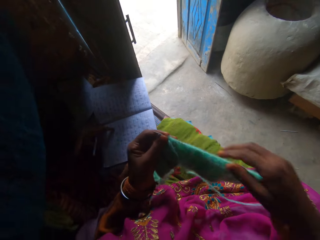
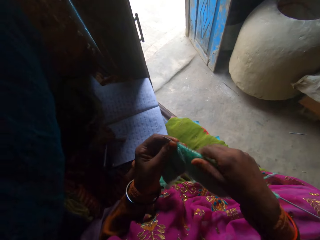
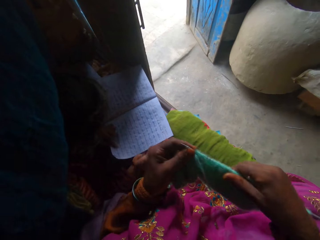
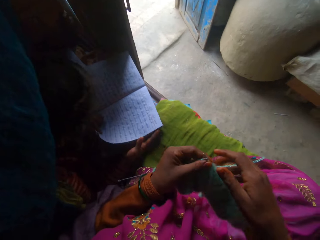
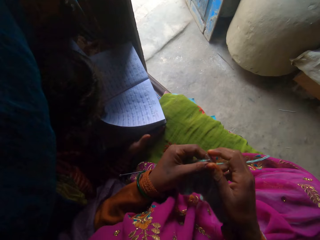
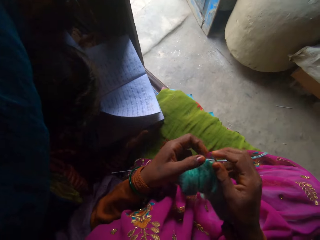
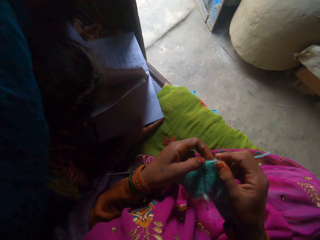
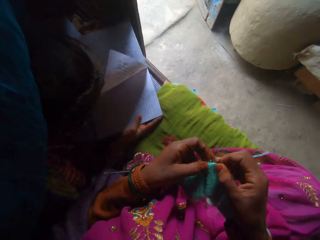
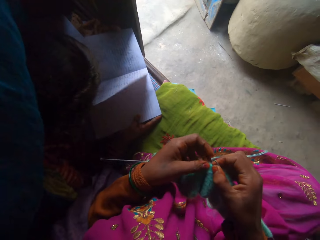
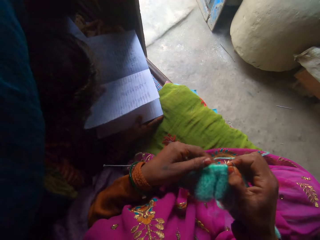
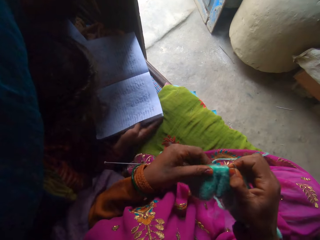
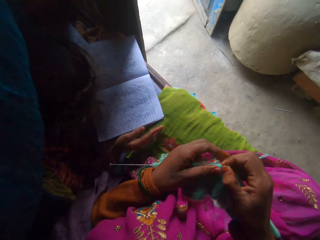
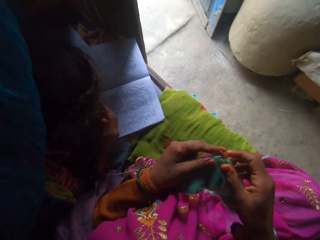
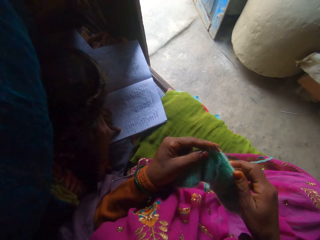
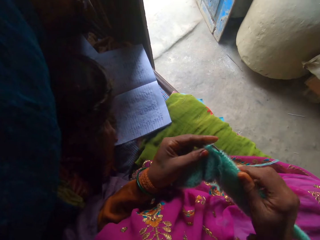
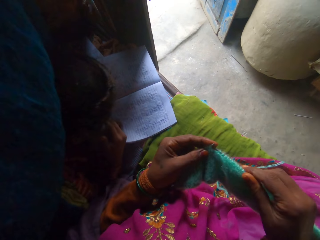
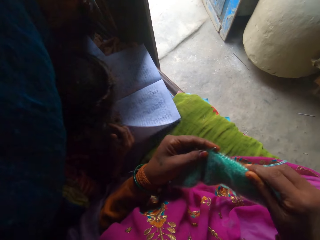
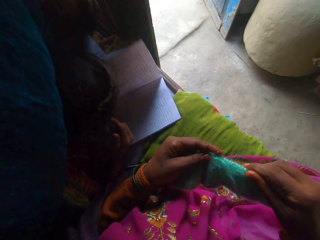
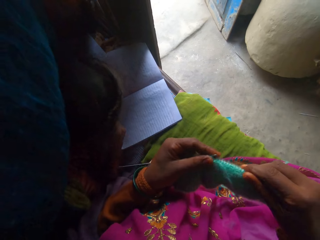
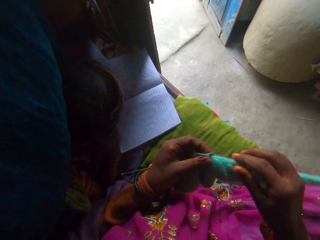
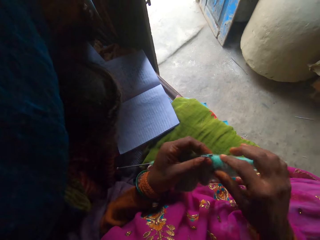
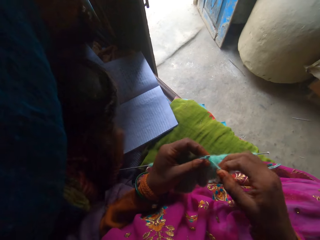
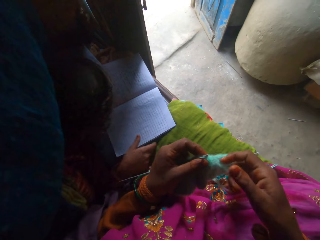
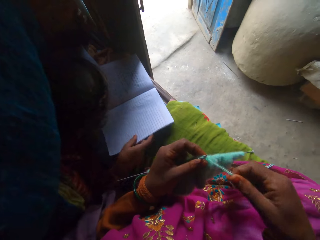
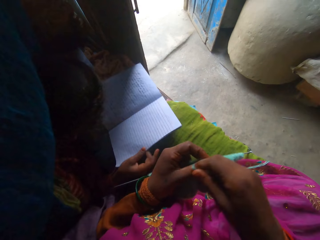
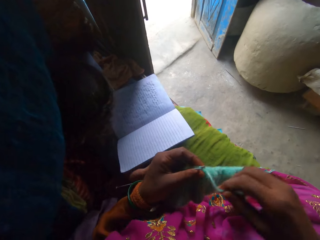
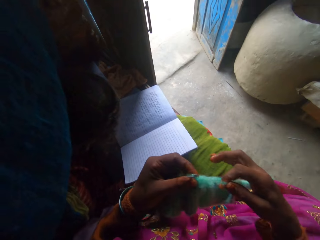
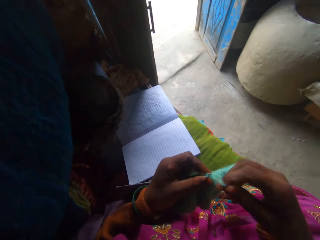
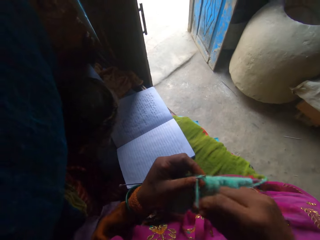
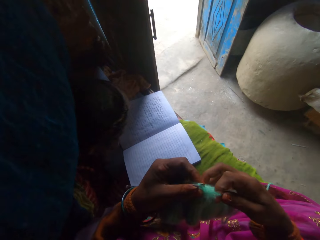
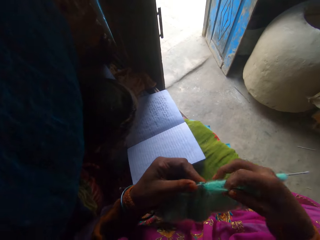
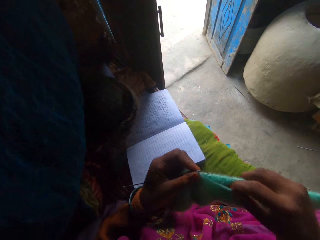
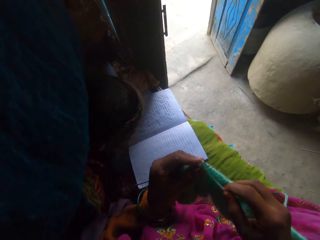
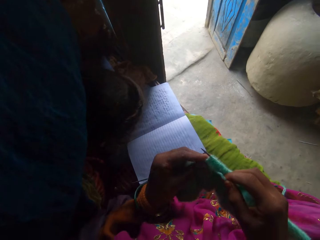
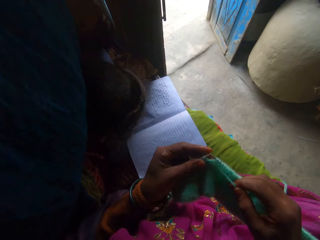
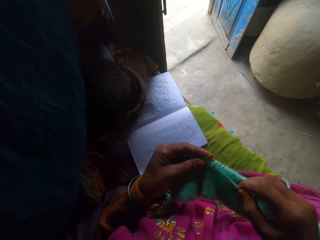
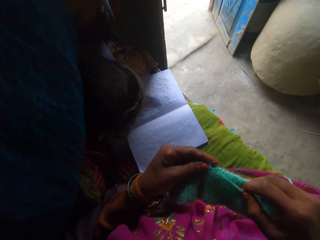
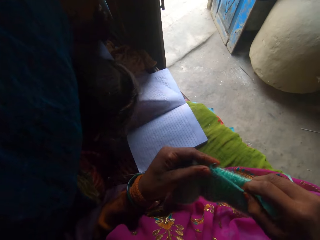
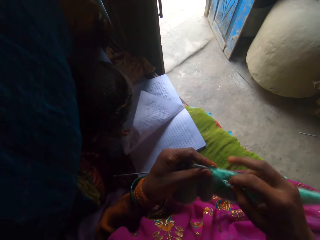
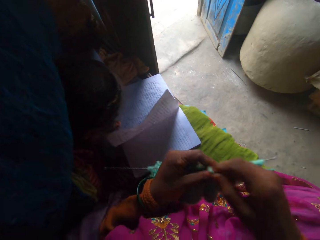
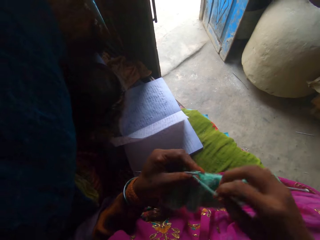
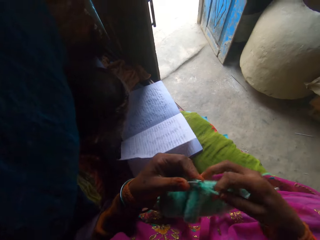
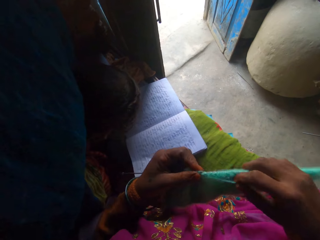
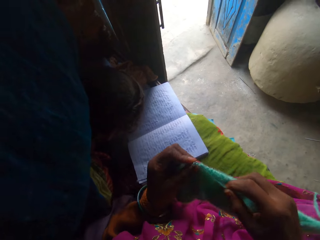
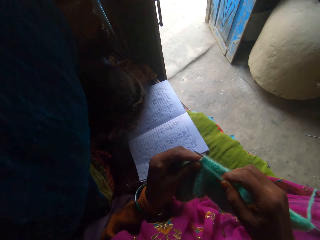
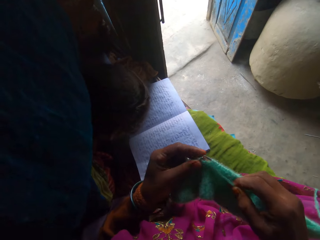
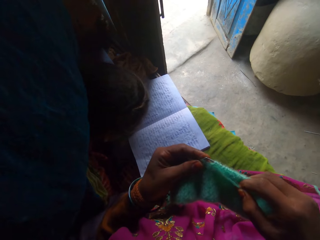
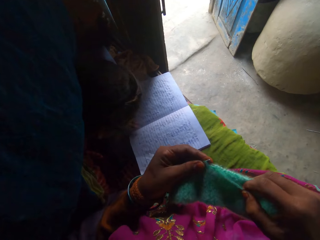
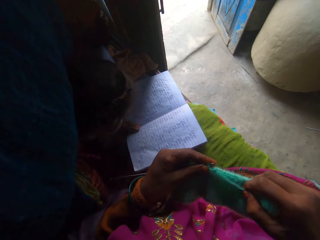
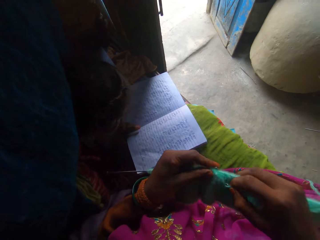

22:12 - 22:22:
The camera wearer adjusts the fabric. A person turns book pages. The camera wearer knits the fabric using knitting needles. They adjust the yarn. The person adjusts the book. The camera wearer knits the fabric using knitting needles. The person turns a book page. The camera wearer adjusts the yarn. They knit the fabric using knitting needles.

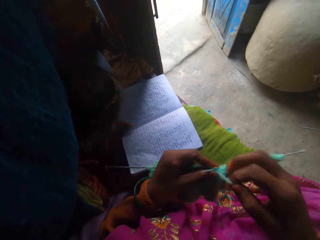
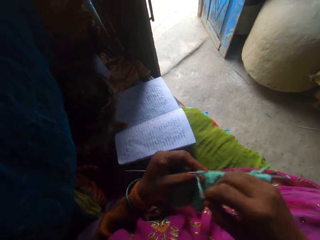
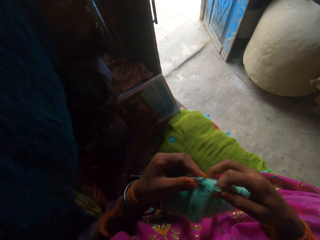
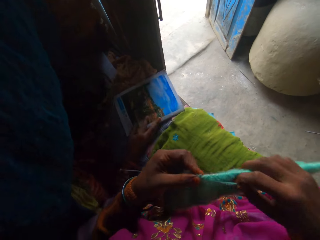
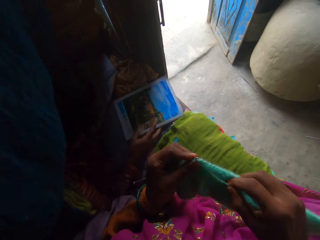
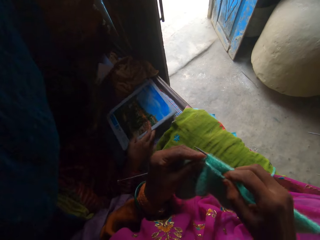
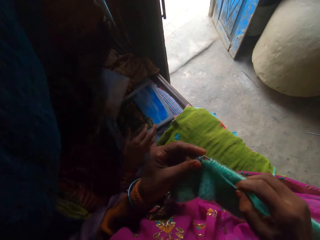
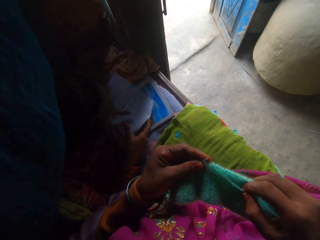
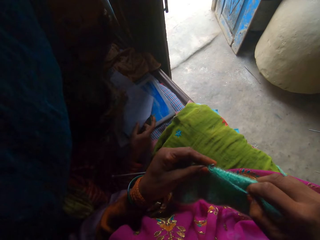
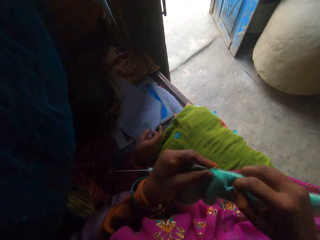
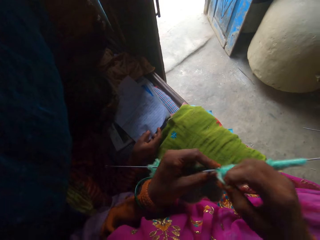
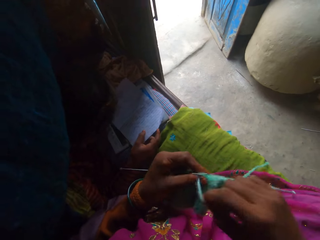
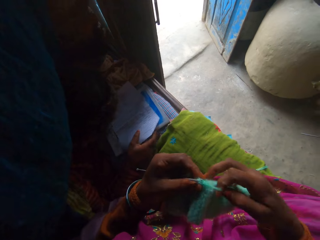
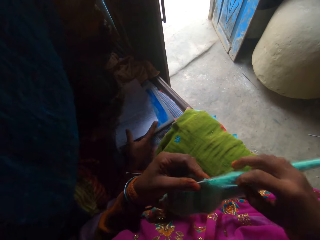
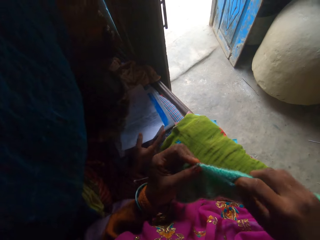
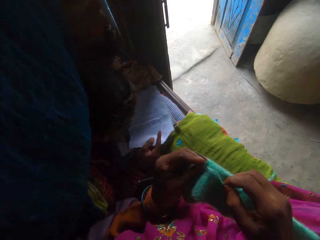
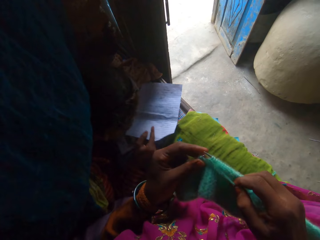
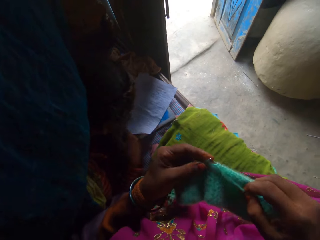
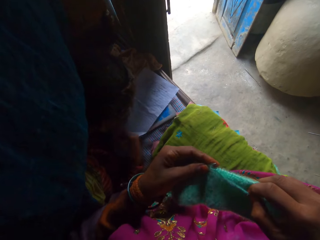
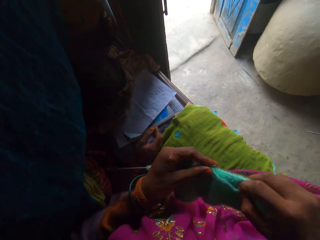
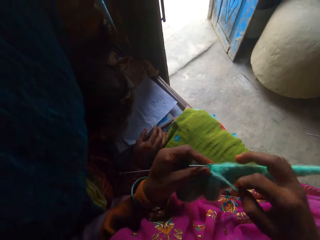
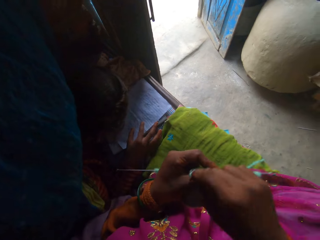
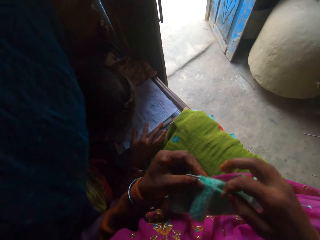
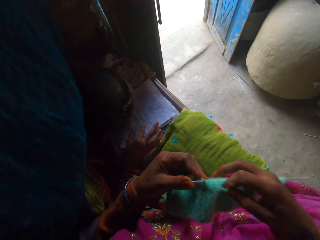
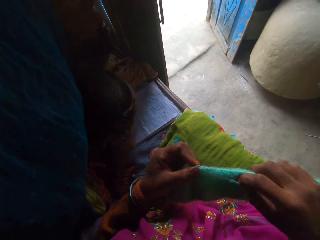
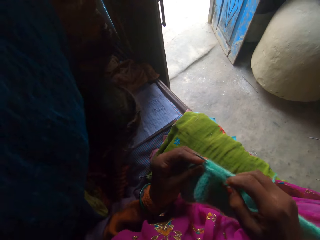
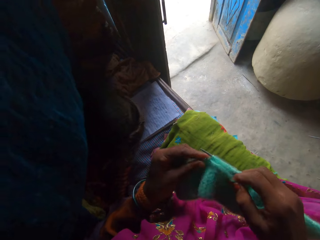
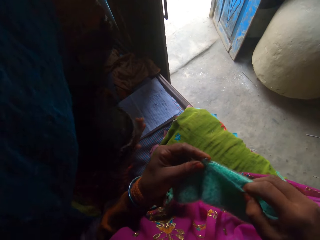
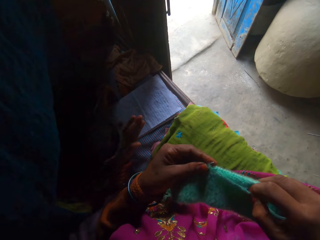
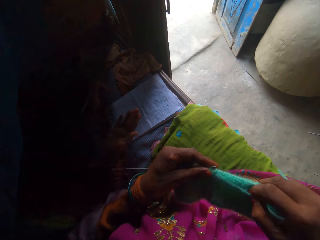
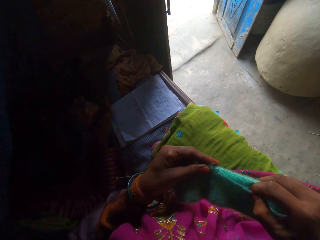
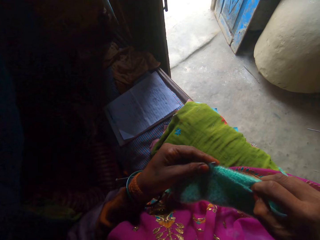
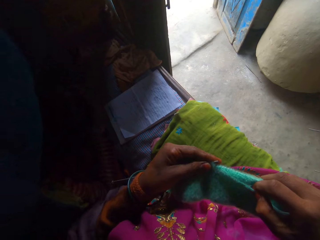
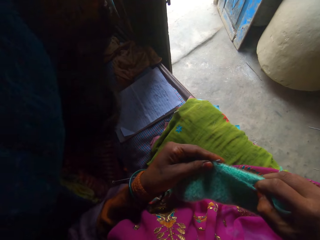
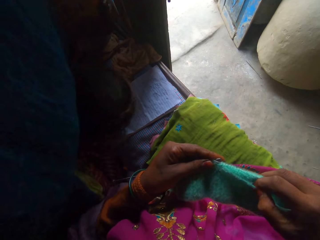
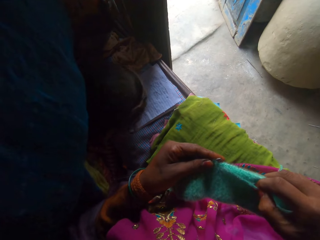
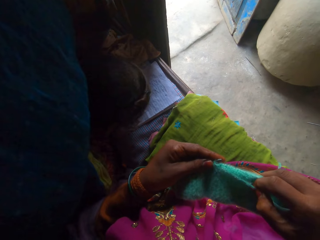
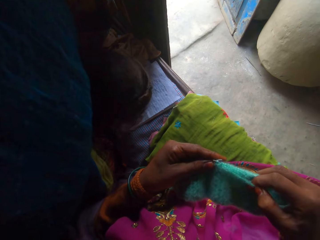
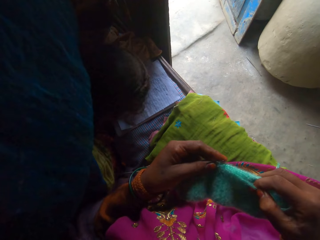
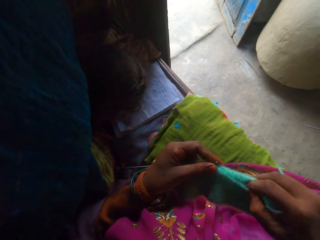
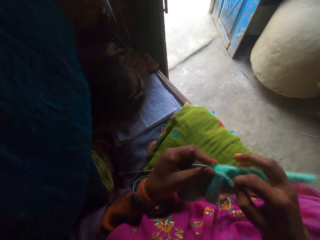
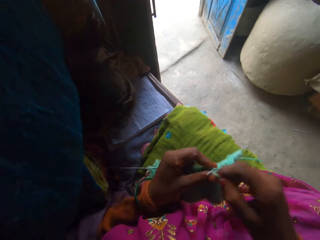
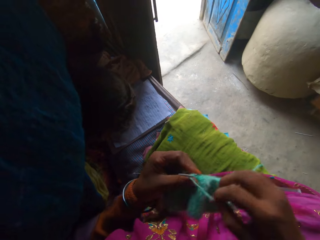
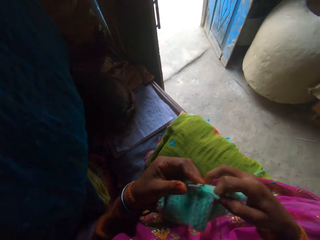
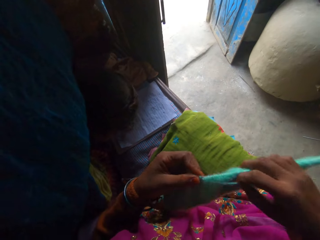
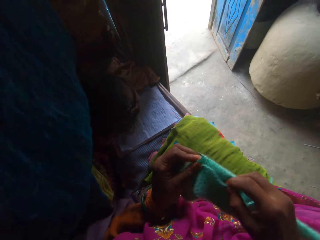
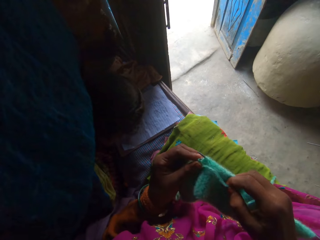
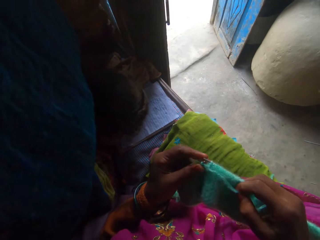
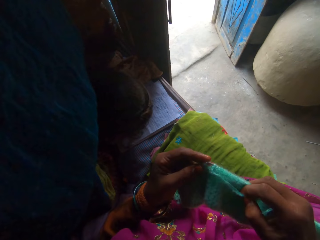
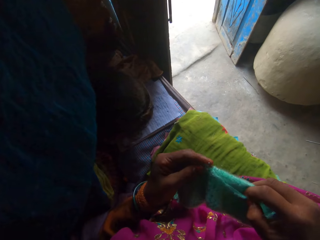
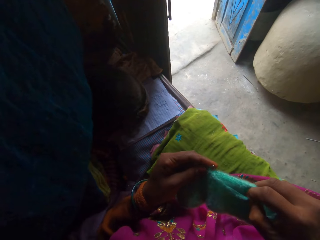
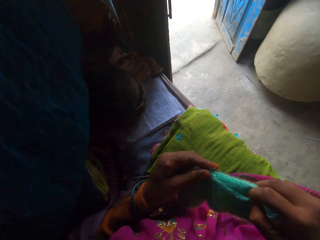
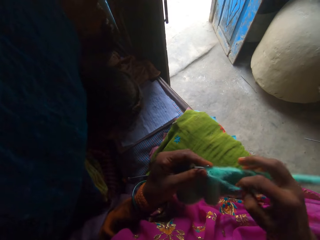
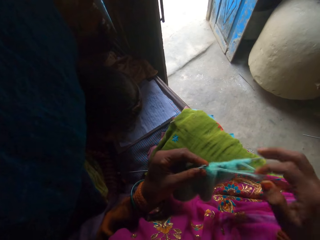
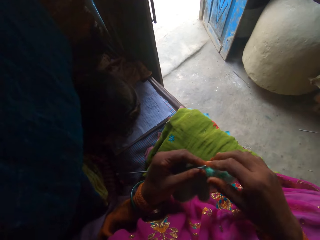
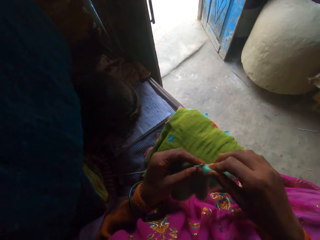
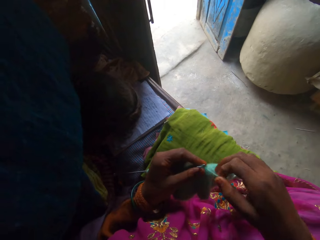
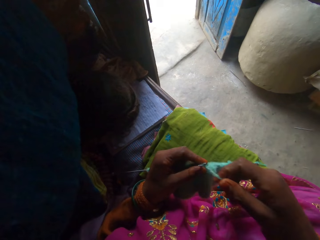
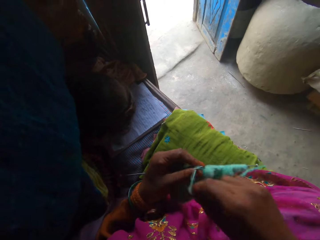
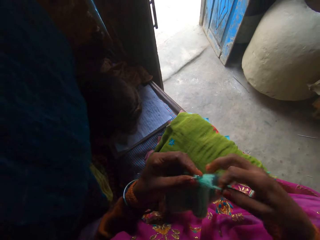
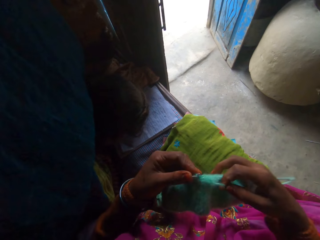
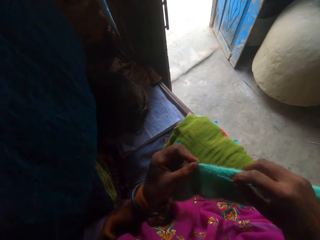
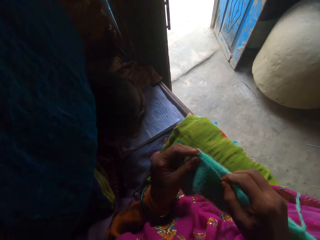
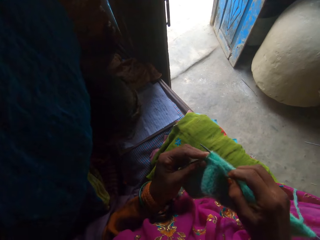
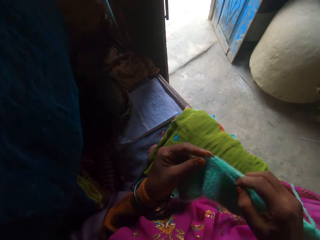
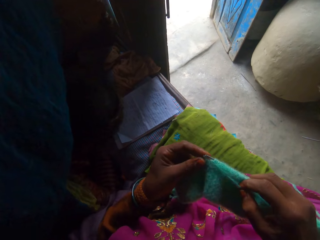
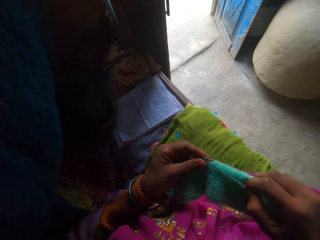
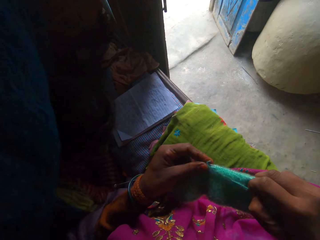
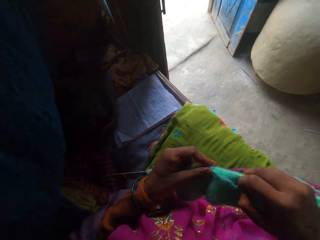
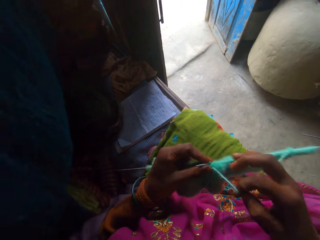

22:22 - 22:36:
A girl closes the book with her left hand. The camera wearer adjusts the yarn. They knit the fabric using knitting needles. They adjust a paper. The girl picks up the sheet of paper from the bed with her left hand. She holds the sheet of paper with her hands. The camera wearer adjusts the yarn. They knit the fabric using knitting needles. They adjust the yarn. The girl adjusts the right hand. The camera wearer knits the fabric using knitting needles. The girl leans back and leans towards the paper. The camera wearer adjusts the yarn. They knit the fabric using knitting needles. They adjust the yarn. They knit the fabric using knitting needles.
